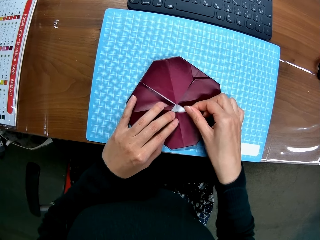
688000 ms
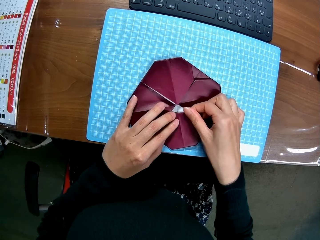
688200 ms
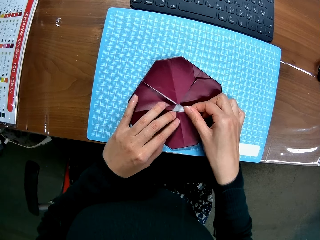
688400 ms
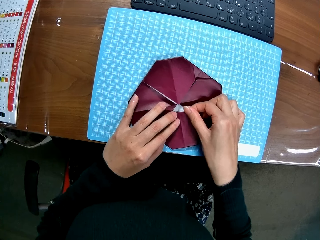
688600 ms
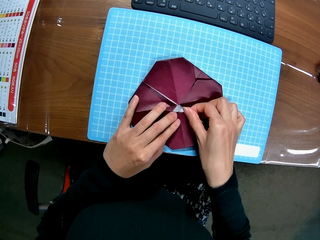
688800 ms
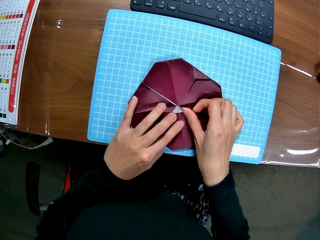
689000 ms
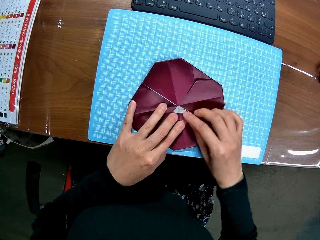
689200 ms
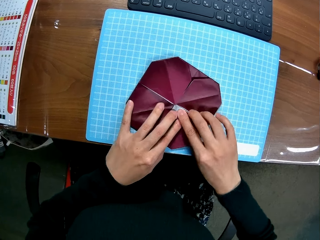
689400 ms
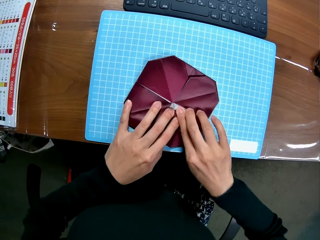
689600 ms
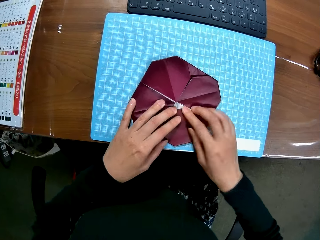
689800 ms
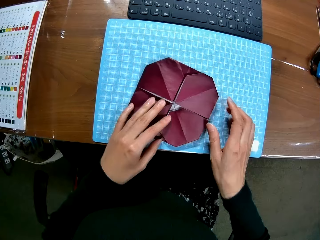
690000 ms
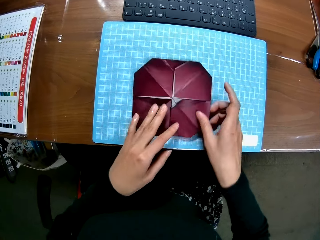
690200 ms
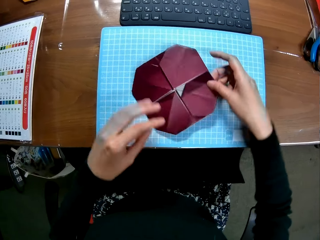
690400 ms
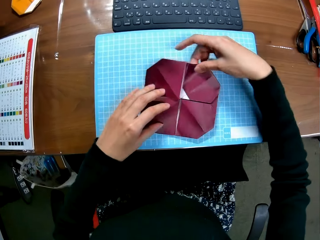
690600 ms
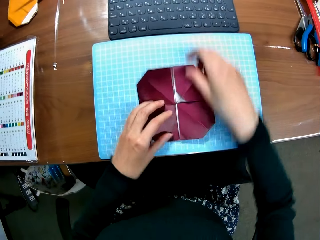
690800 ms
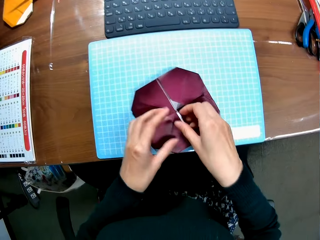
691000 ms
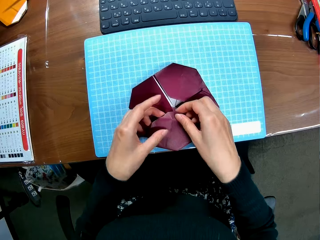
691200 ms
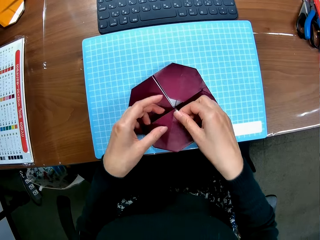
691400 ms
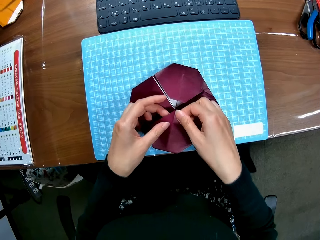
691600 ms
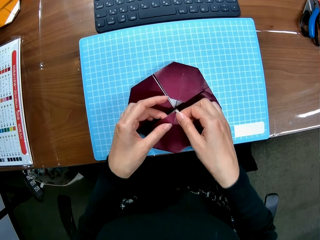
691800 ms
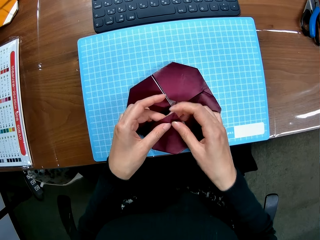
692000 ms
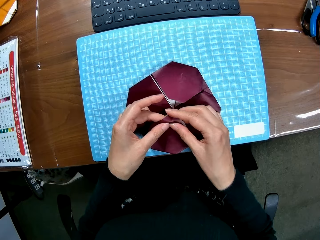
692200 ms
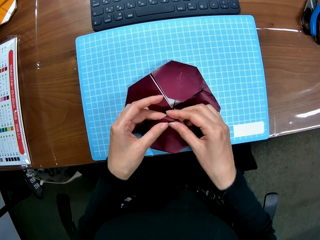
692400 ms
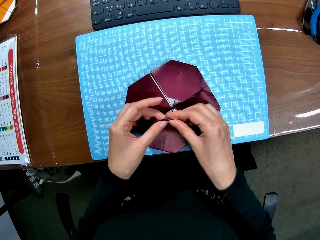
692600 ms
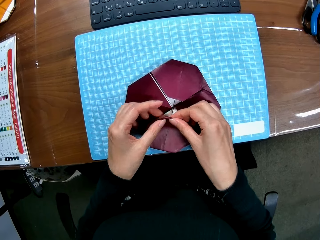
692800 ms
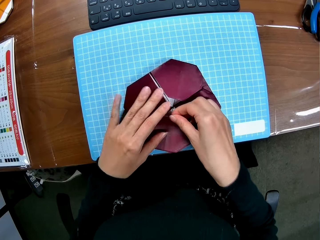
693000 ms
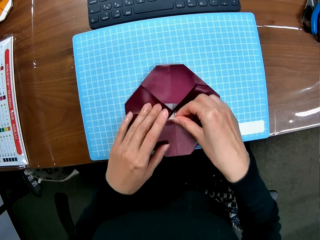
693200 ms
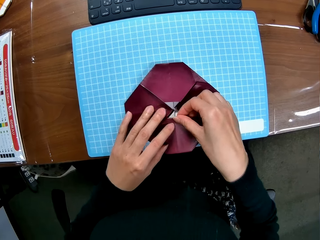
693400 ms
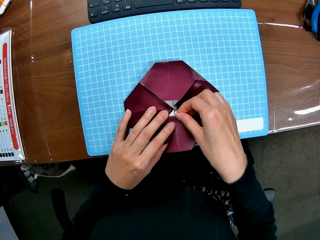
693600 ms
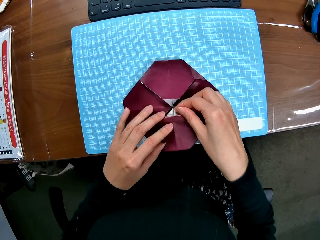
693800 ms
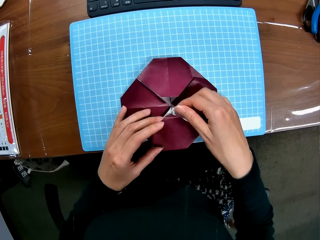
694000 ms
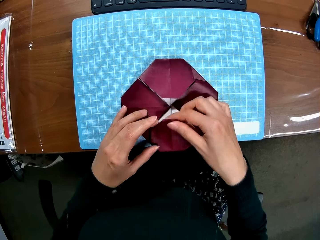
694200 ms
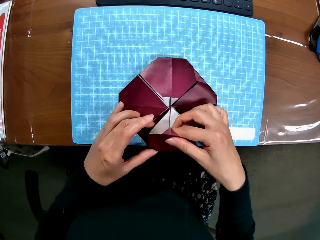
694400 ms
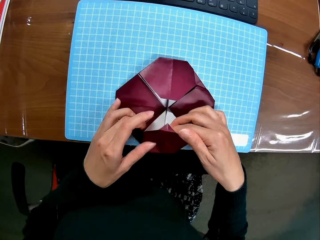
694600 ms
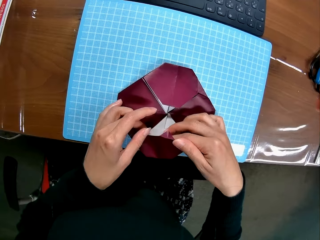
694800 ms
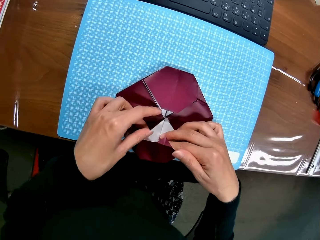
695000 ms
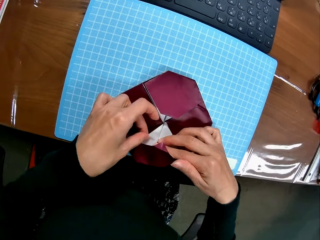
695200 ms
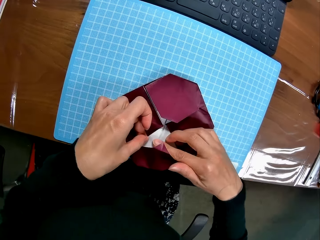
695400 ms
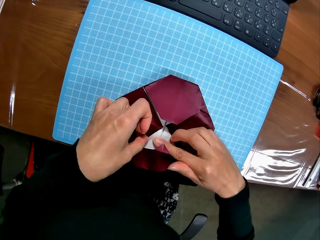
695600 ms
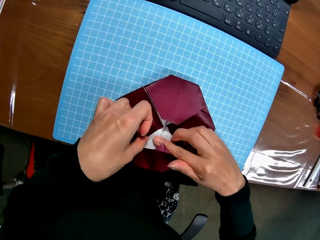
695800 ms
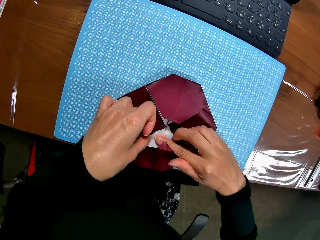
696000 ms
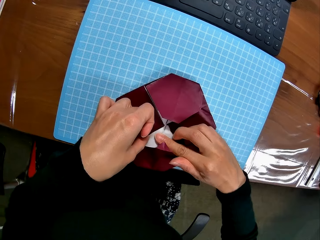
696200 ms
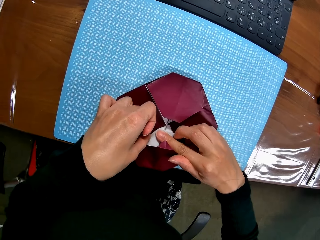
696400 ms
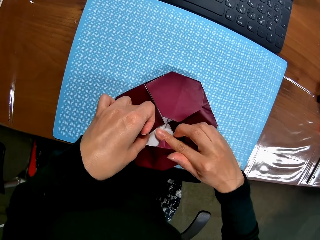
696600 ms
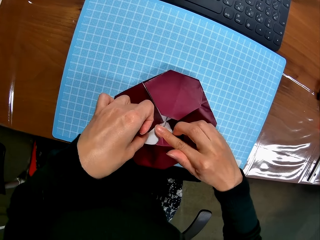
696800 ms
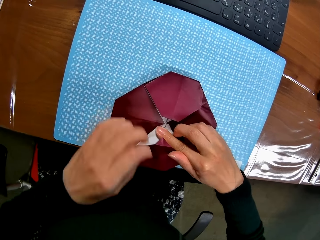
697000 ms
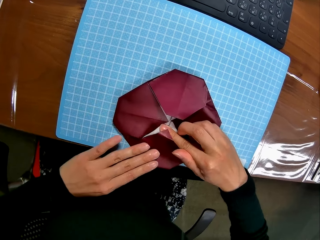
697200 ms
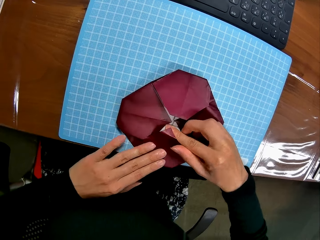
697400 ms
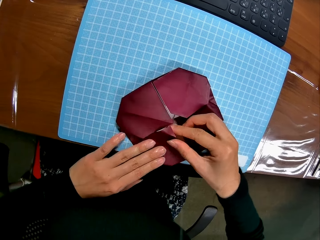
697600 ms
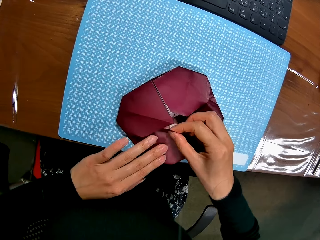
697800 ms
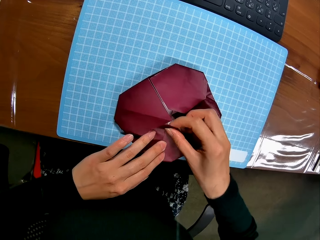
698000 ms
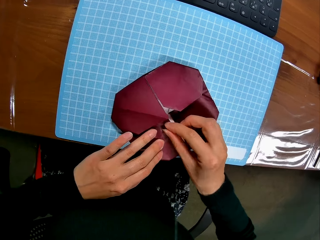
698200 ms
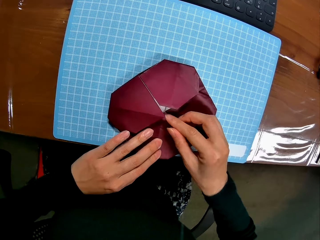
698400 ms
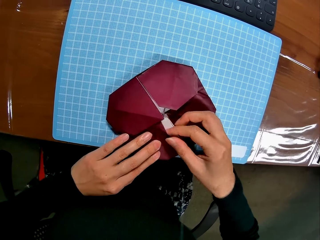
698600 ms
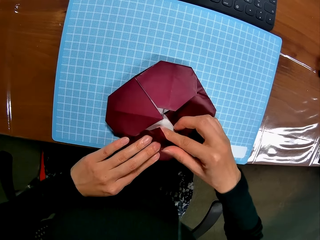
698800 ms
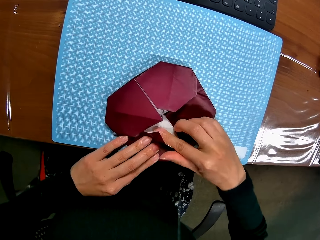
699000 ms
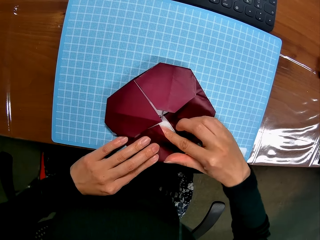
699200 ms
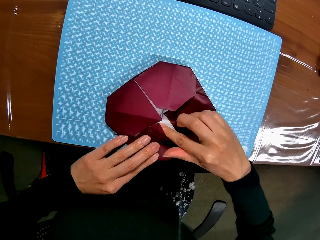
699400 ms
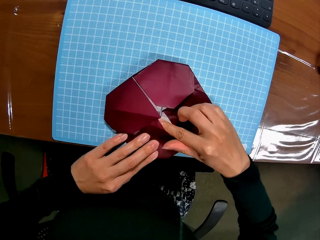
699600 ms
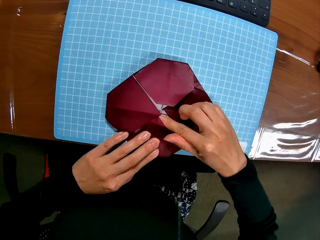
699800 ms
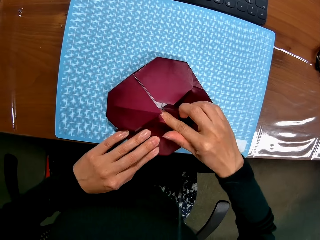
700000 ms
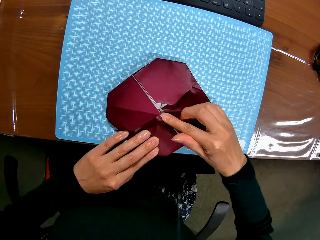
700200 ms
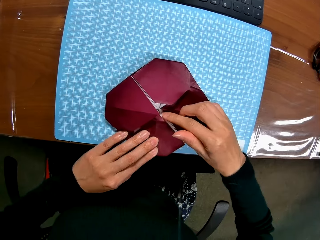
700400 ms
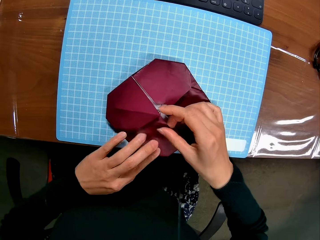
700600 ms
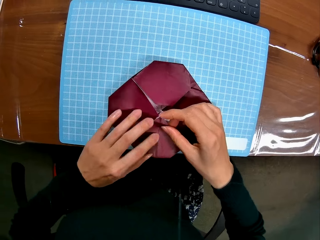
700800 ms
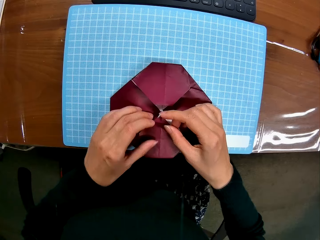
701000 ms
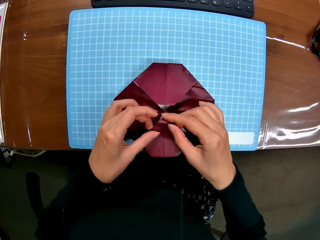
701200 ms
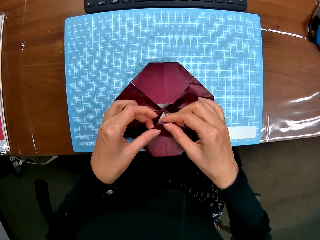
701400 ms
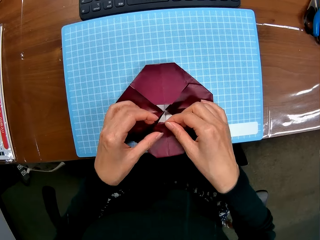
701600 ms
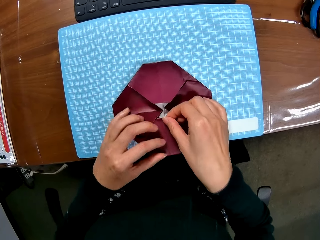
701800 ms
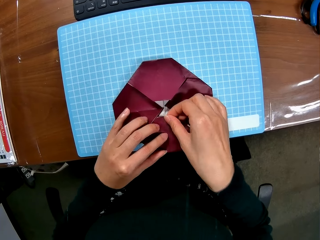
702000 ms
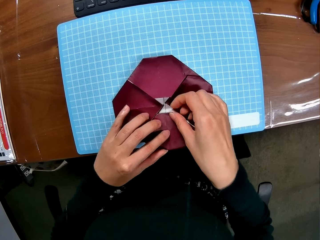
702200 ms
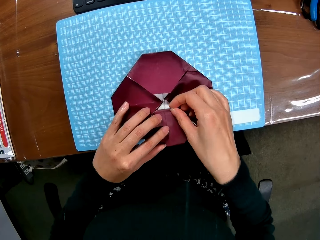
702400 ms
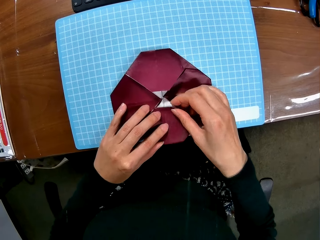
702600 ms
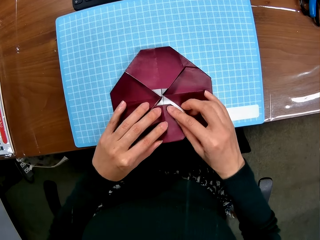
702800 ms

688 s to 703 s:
The camera wearer moves the model pyramid. They fold the model pyramid. They move the model pyramid. They fold the model pyramid. They open the model pyramid. They fix the model pyramid. They open the model pyramid. They fix the model pyramid. They fold the model pyramid.

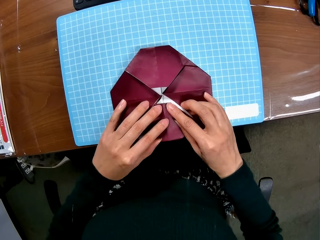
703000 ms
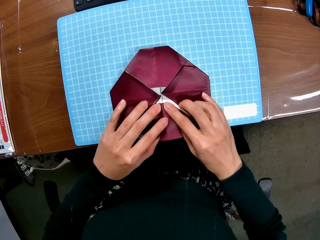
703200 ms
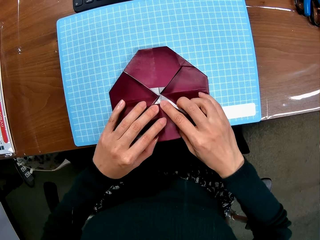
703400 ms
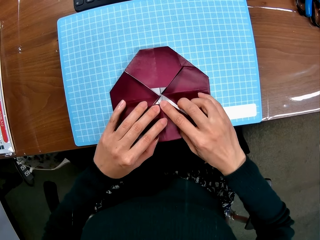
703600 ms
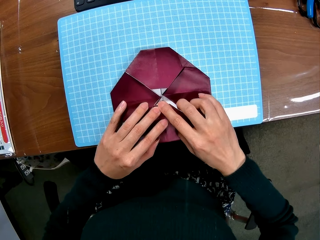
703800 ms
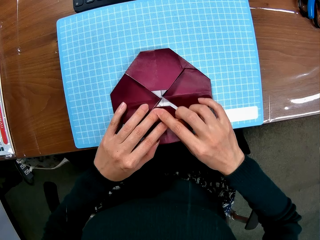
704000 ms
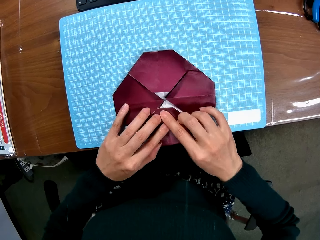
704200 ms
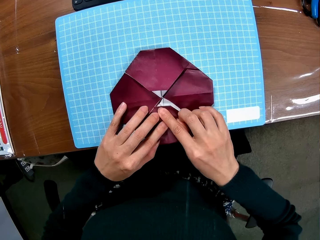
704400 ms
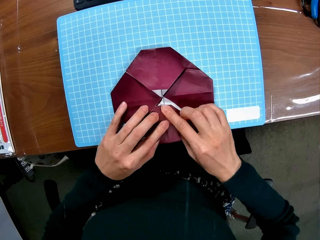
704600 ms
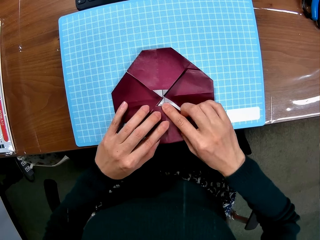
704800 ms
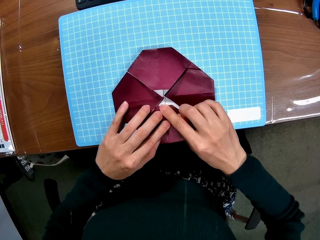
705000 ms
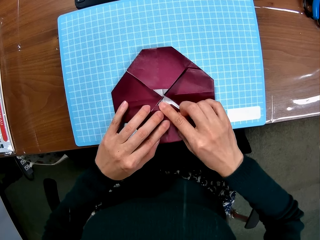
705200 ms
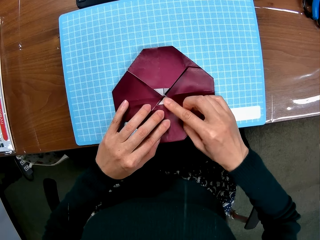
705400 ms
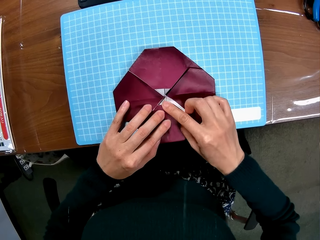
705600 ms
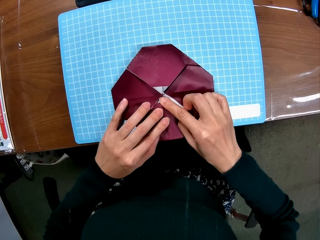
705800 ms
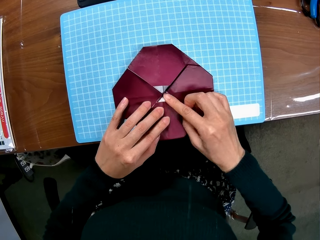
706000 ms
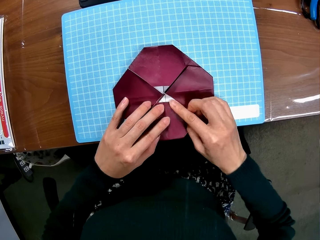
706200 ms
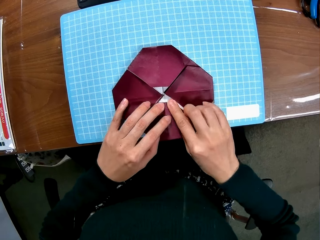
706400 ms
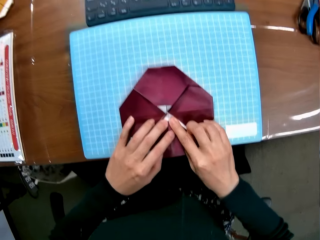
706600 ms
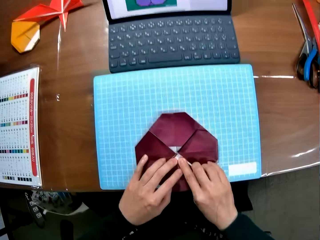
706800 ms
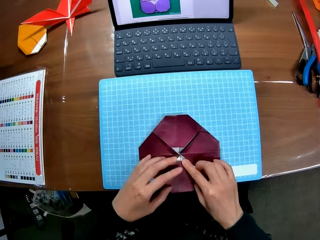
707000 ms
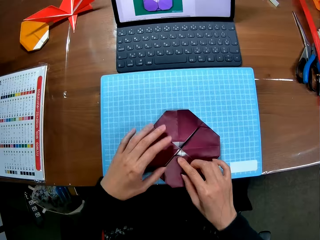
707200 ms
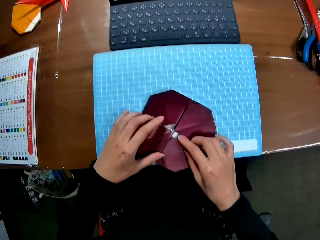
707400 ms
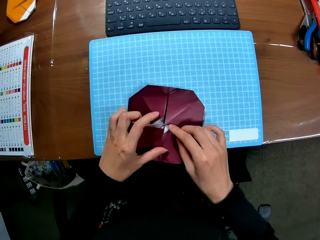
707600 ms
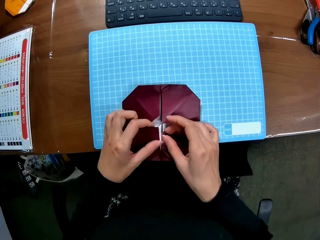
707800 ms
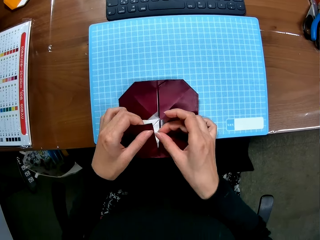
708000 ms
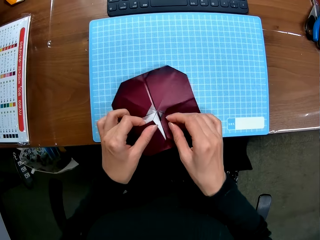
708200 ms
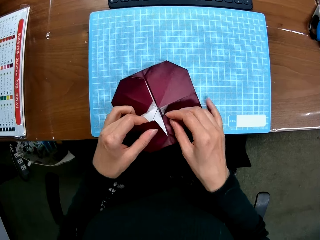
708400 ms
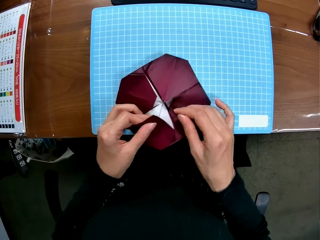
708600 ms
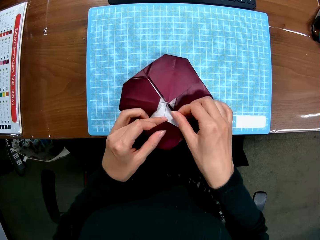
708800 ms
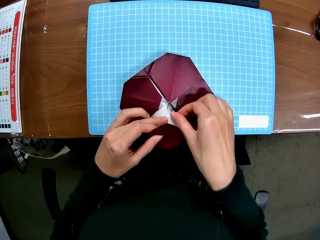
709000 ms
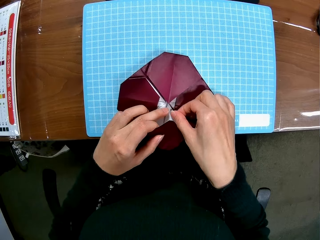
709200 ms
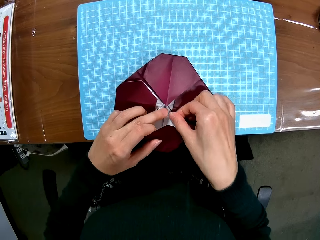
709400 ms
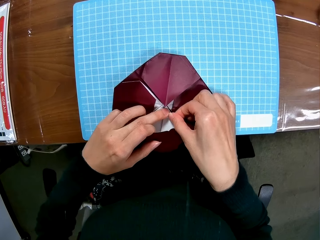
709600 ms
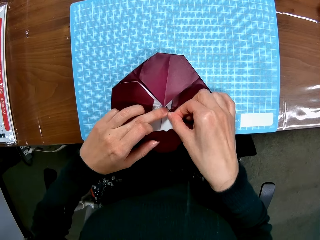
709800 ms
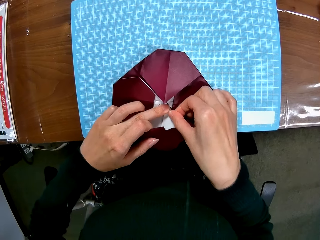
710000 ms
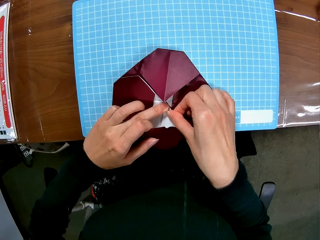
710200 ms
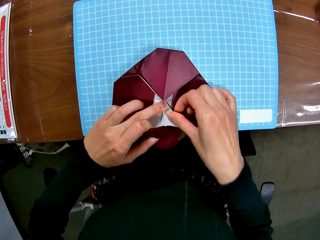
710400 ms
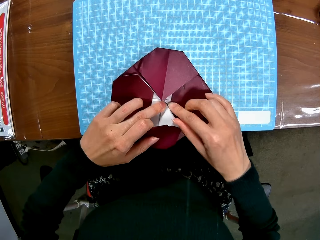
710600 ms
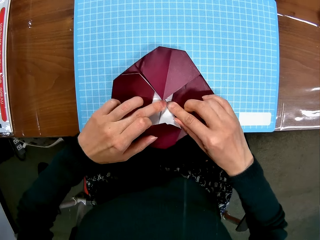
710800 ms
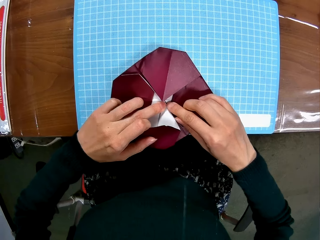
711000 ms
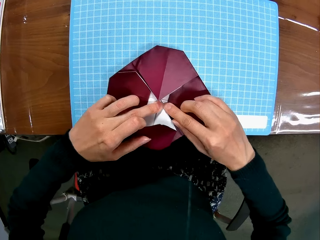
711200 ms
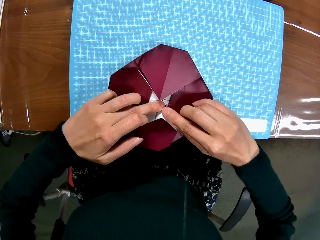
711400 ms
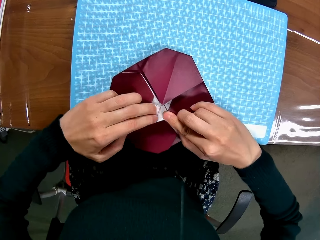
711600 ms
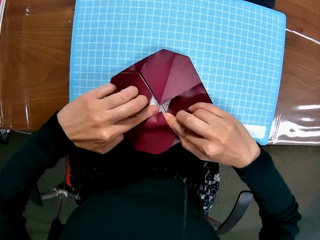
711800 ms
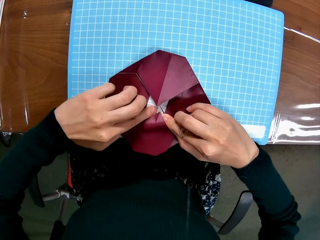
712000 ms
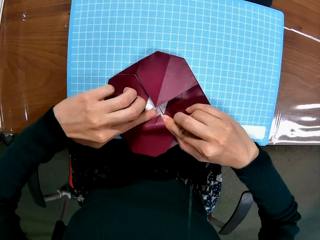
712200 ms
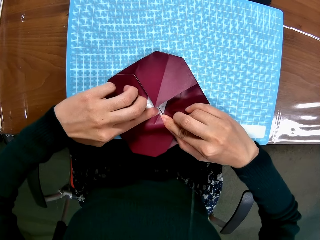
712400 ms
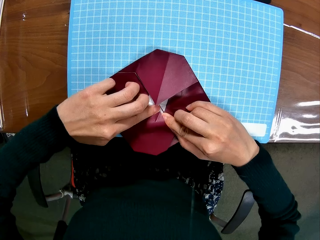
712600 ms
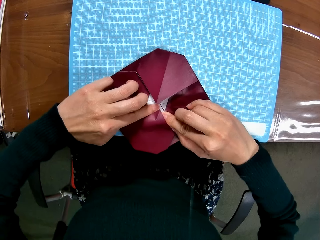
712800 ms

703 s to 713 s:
The camera wearer moves the model pyramid. They fix the model pyramid.
